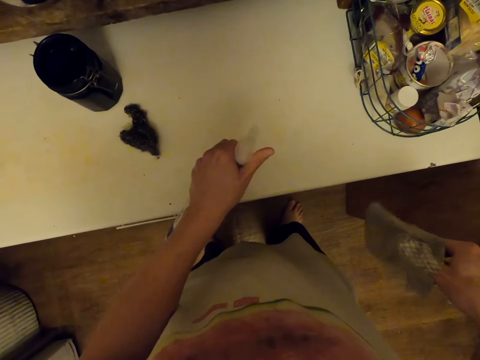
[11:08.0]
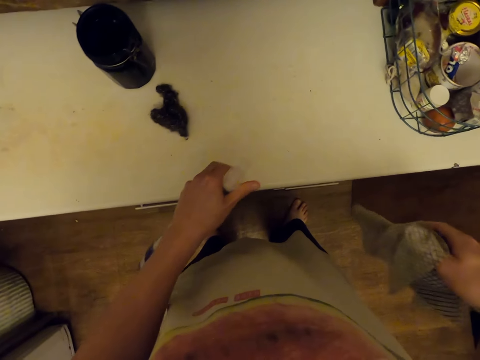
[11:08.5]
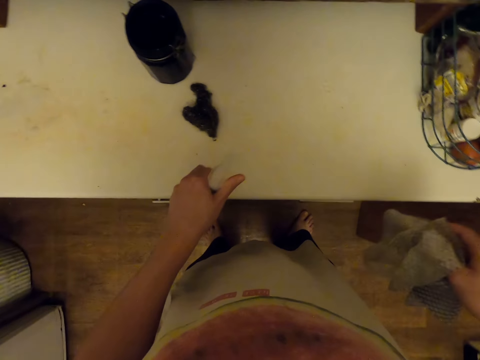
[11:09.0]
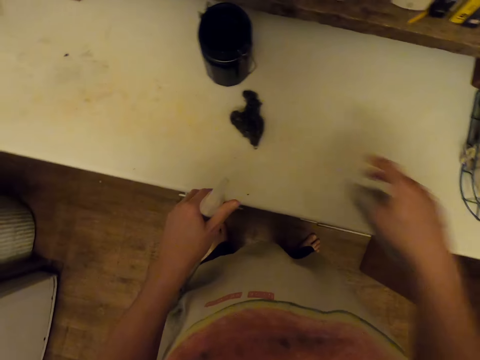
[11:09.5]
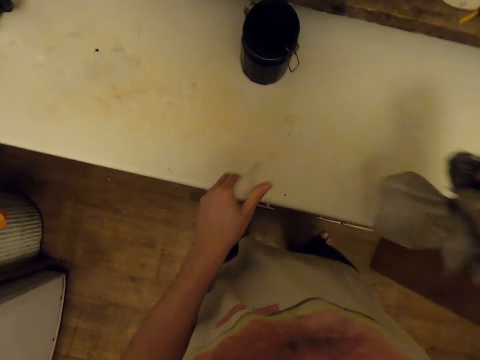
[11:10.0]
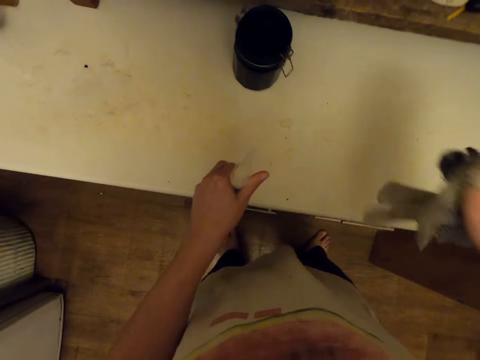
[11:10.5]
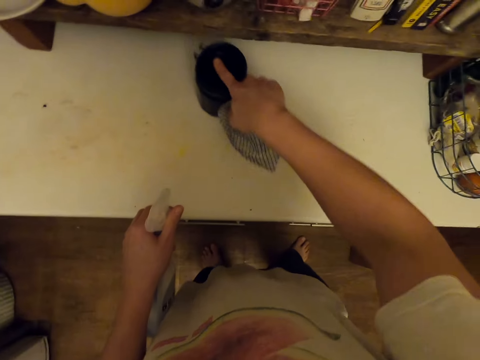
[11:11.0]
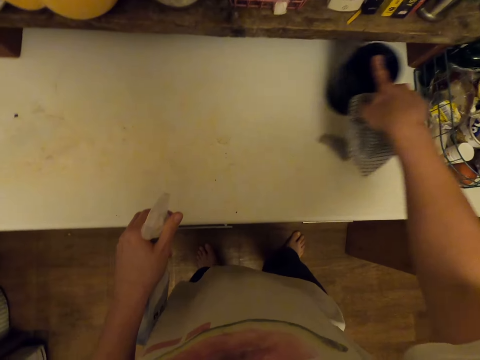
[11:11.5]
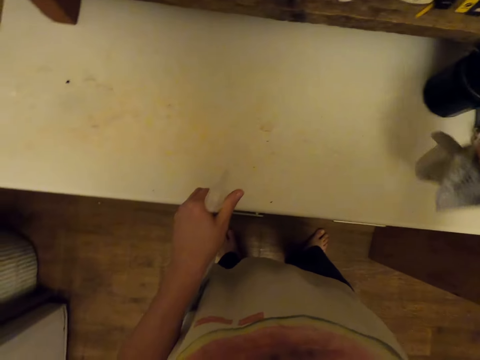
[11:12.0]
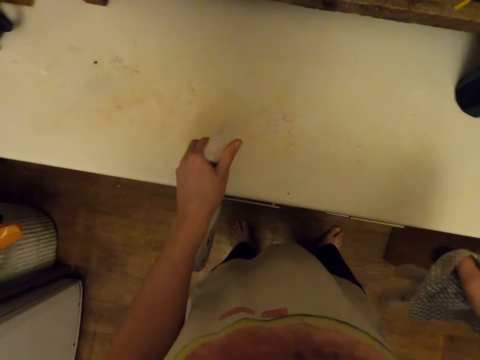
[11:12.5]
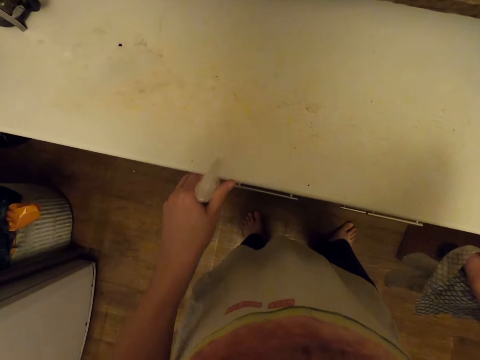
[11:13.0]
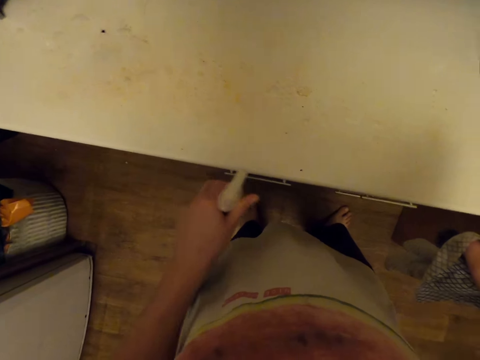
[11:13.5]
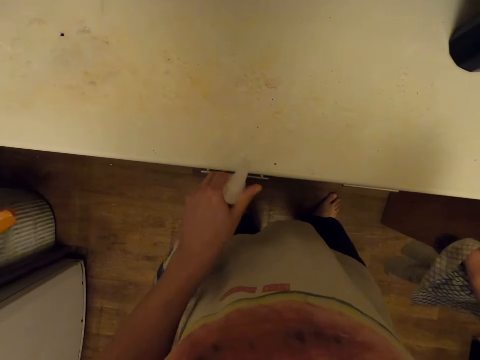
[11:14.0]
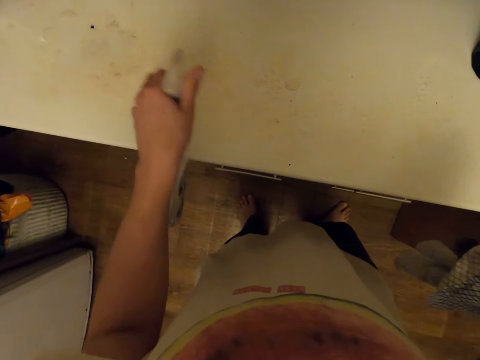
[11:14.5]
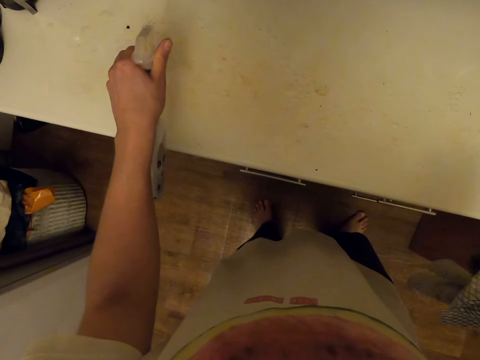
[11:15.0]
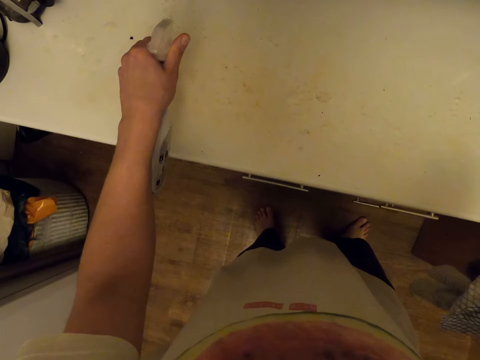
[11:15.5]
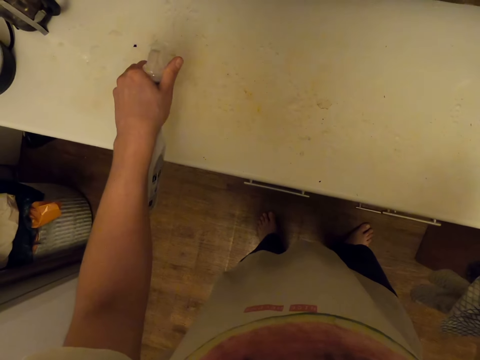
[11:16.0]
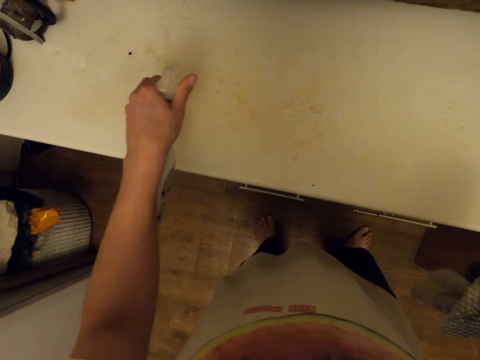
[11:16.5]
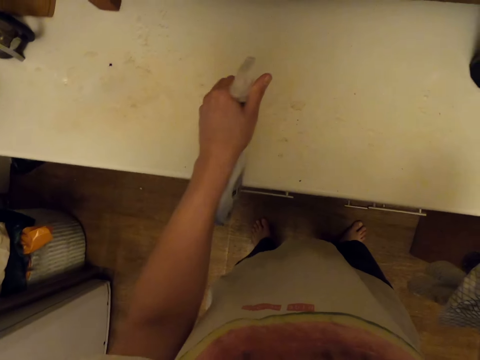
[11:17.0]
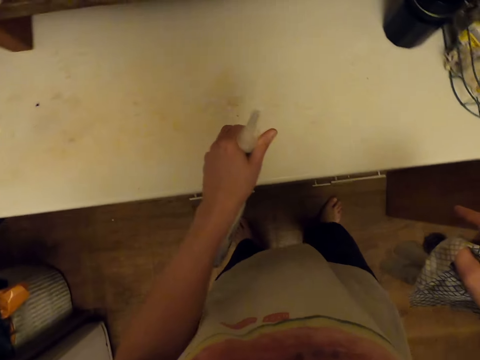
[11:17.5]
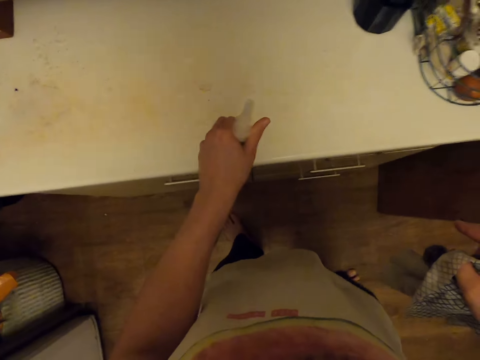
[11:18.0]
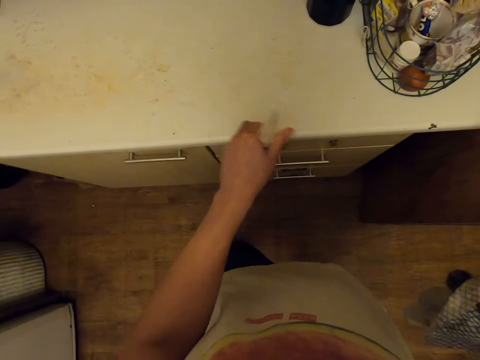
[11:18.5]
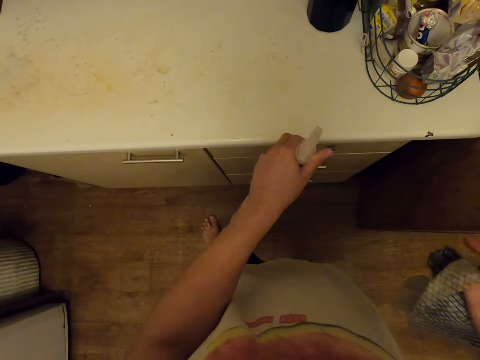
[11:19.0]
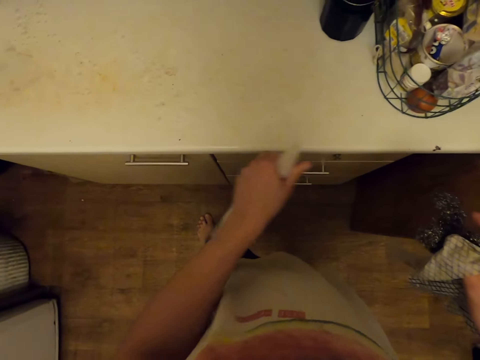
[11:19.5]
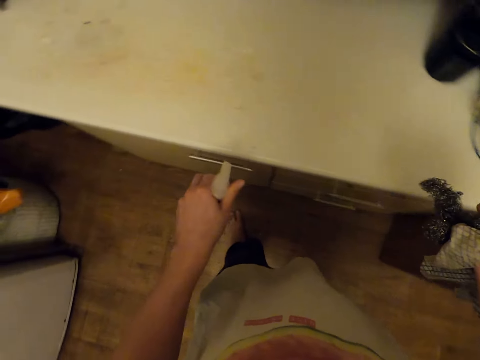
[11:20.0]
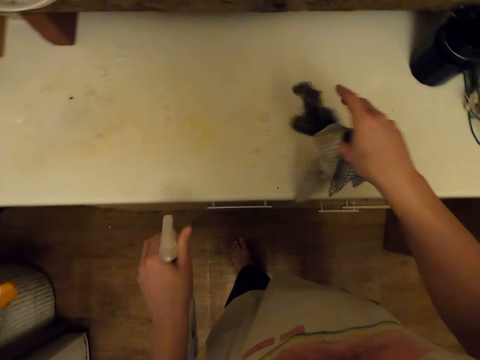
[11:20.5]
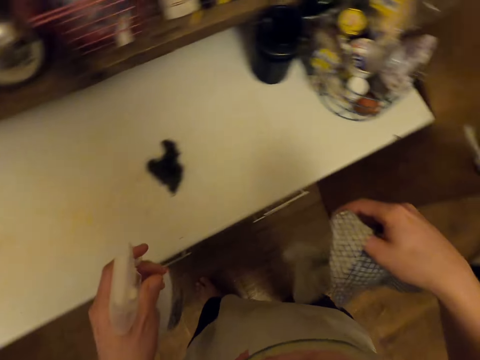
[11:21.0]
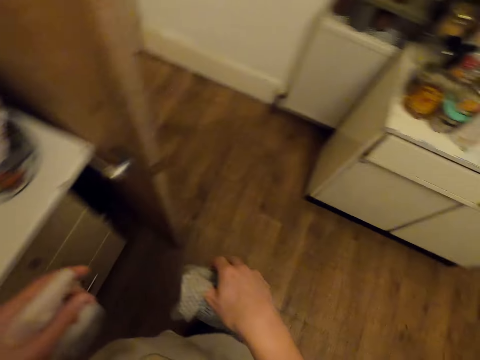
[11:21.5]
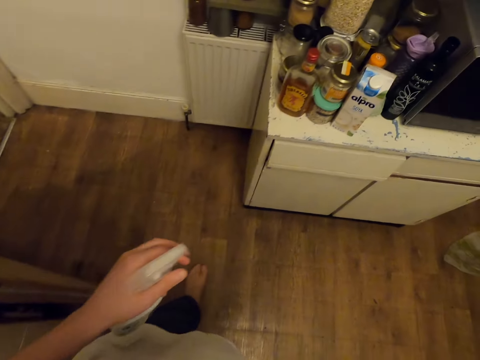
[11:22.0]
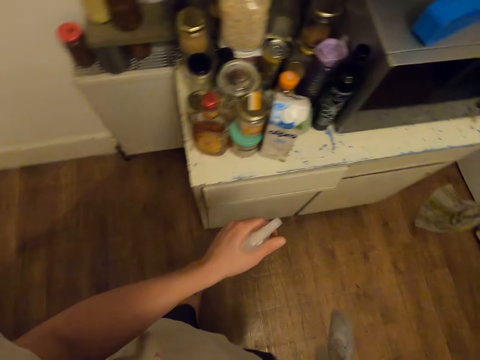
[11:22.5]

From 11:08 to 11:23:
The camera wearer sprays the table. They pick up a cloth. They spray something. They push the container aside. They spray the table. They drop the cloth. They walk around.

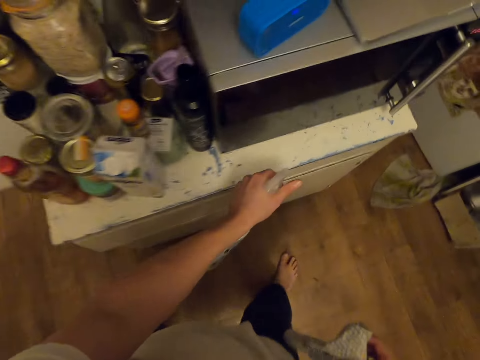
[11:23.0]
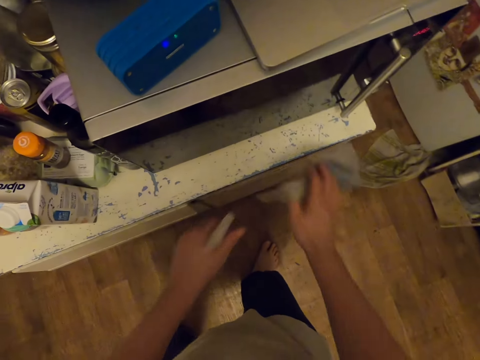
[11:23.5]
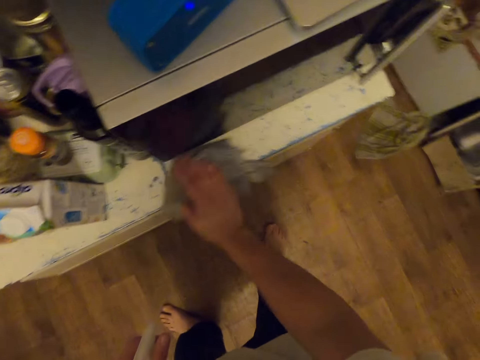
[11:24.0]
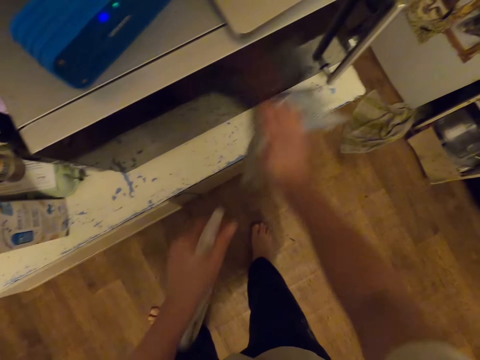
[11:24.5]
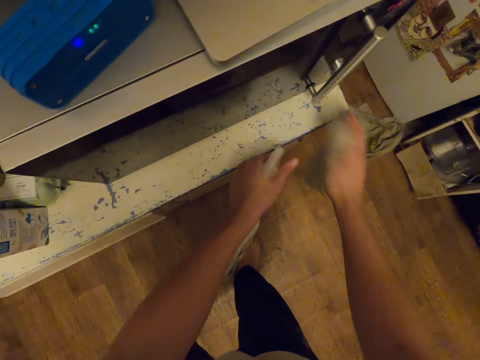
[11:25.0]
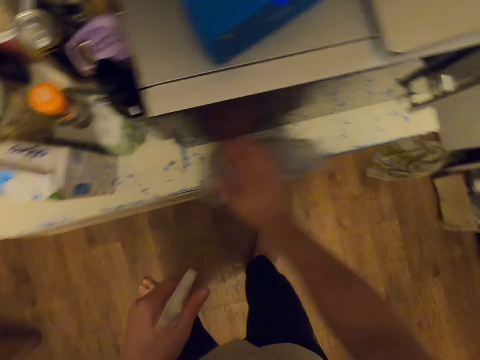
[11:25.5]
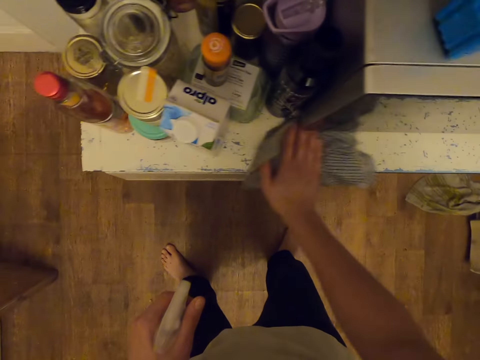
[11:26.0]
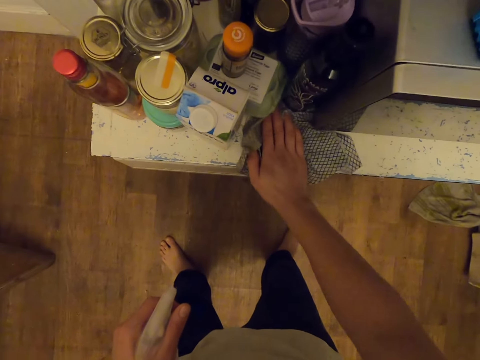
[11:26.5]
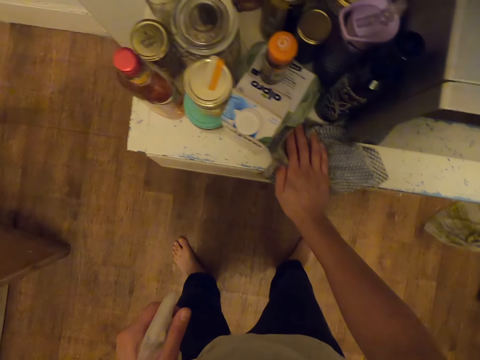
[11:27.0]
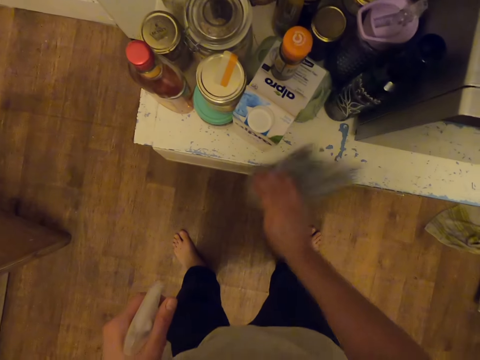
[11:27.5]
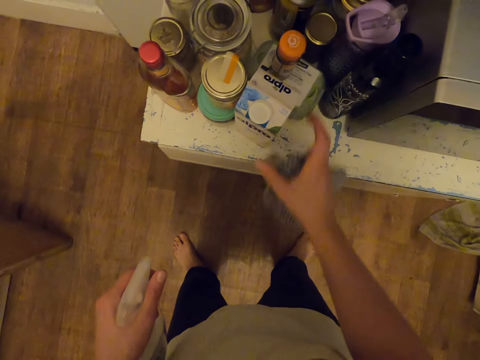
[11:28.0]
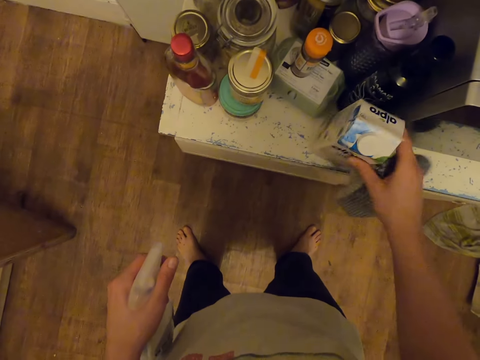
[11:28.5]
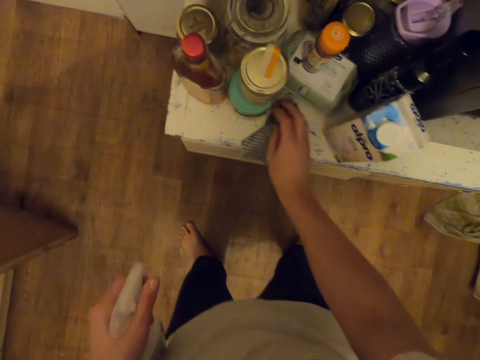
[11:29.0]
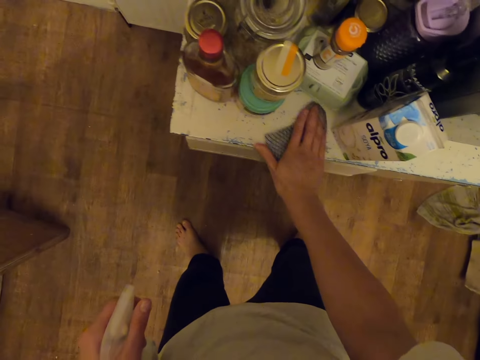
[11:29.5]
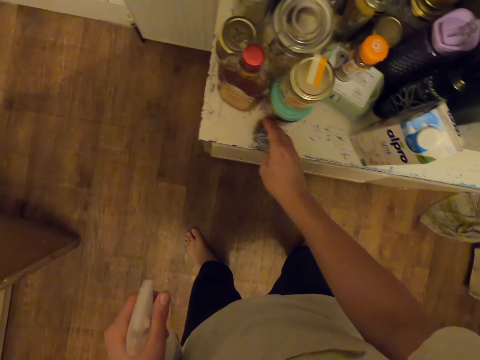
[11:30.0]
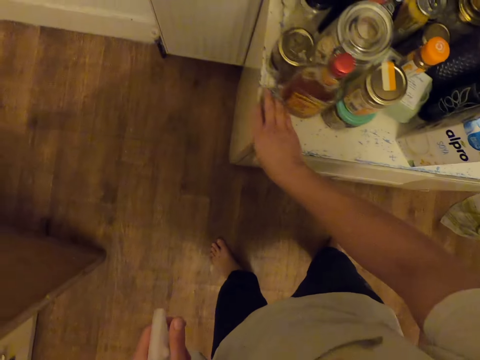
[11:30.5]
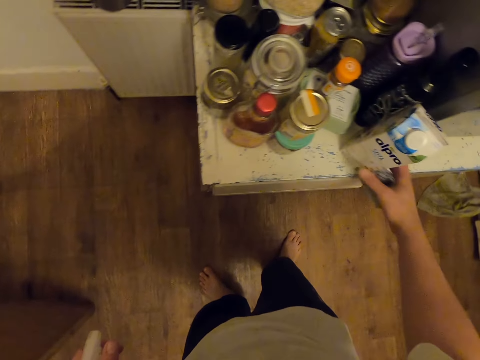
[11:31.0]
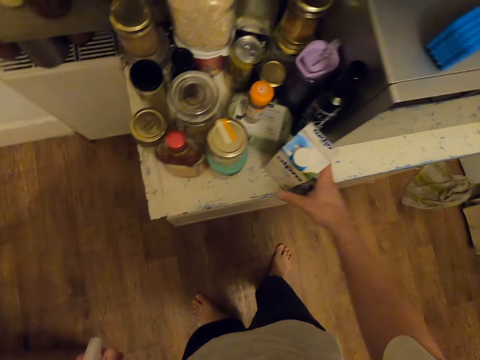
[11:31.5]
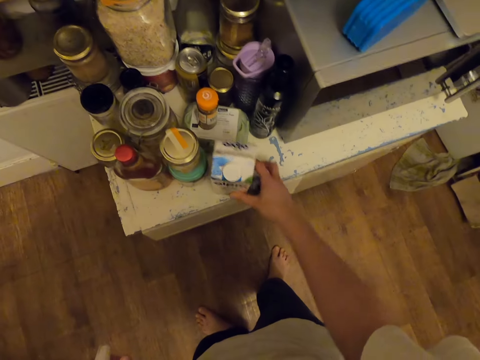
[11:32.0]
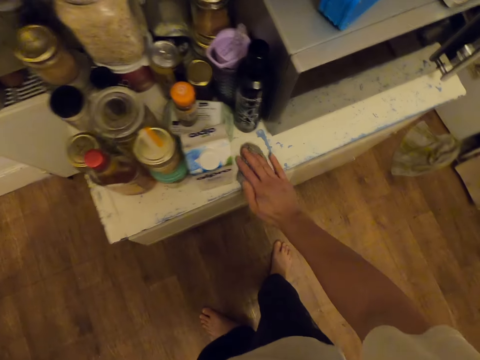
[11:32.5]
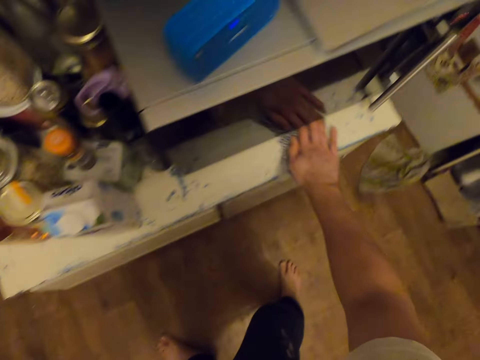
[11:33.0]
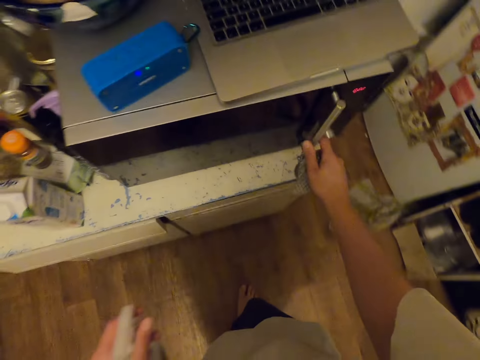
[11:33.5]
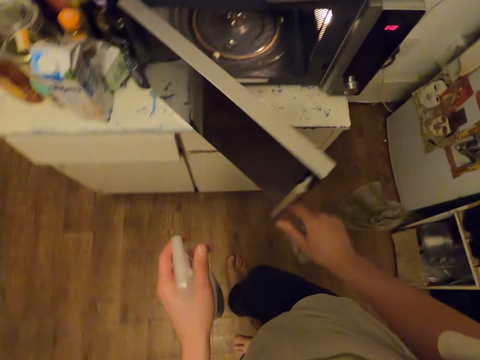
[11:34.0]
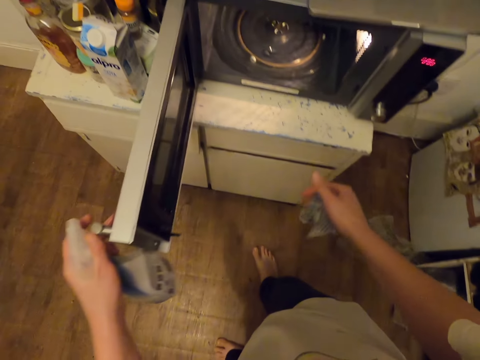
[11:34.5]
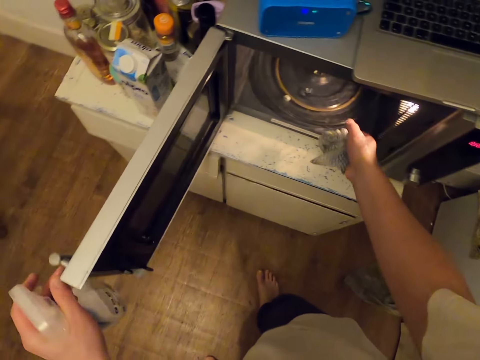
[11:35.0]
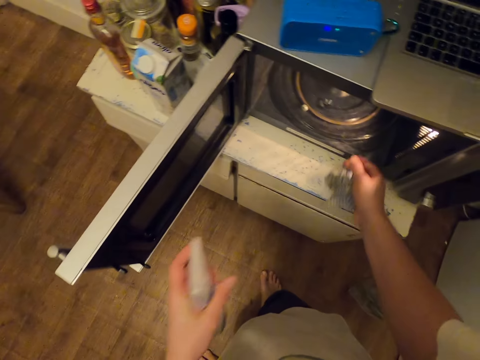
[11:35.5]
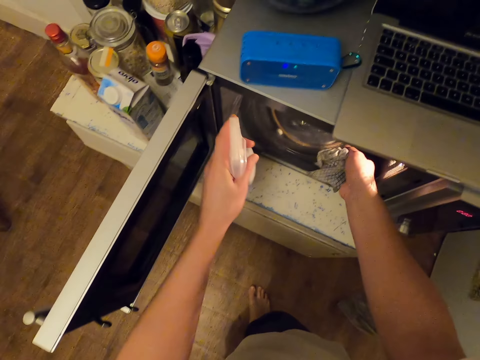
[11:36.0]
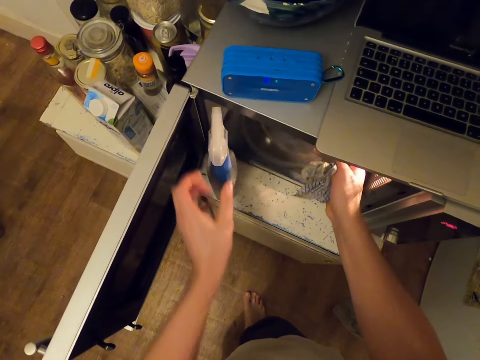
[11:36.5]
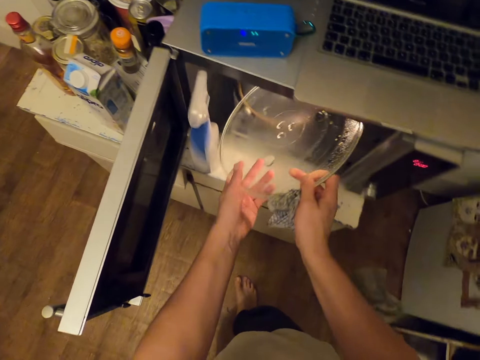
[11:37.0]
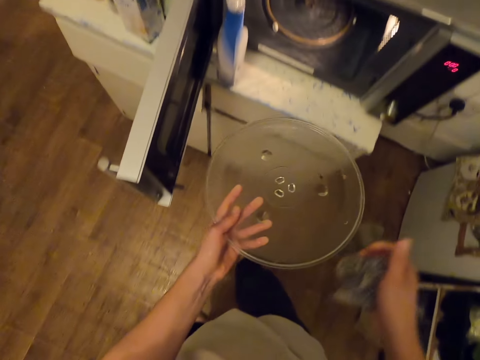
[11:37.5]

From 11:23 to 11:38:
The camera wearer sprays something. They wipe the work top. They spray the table. They wipe the work top. They move a box of something. They wipe the work top. They move the box of something. They wipe the work top. They open the microwave door. They drop a bottle of something. They pick up the microwave turntable from the microwave.
